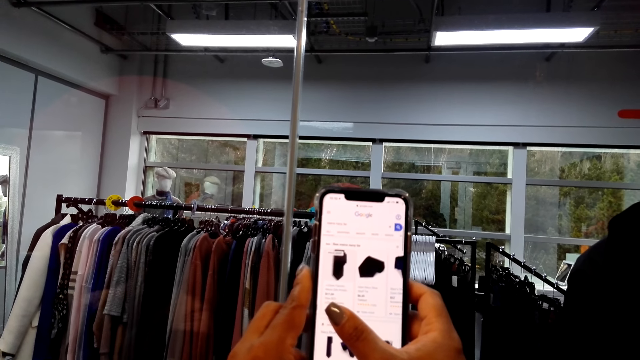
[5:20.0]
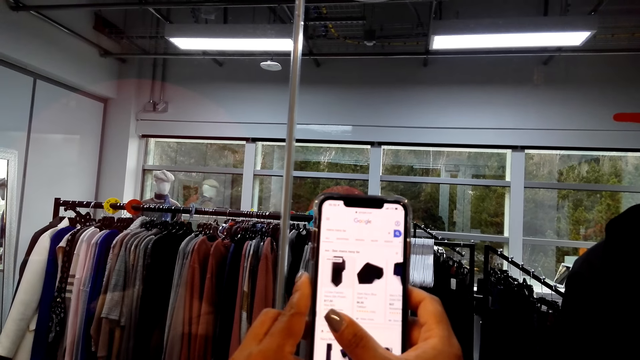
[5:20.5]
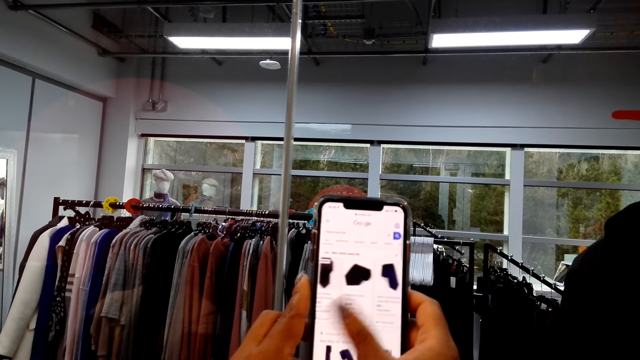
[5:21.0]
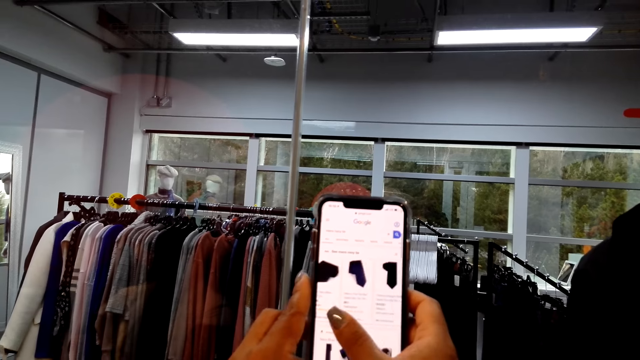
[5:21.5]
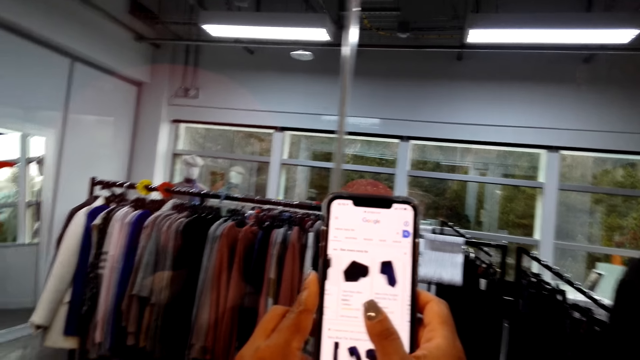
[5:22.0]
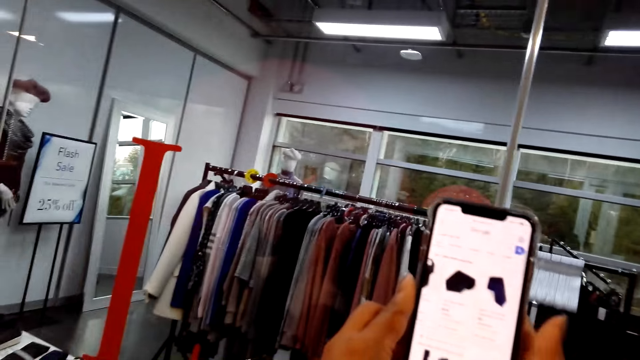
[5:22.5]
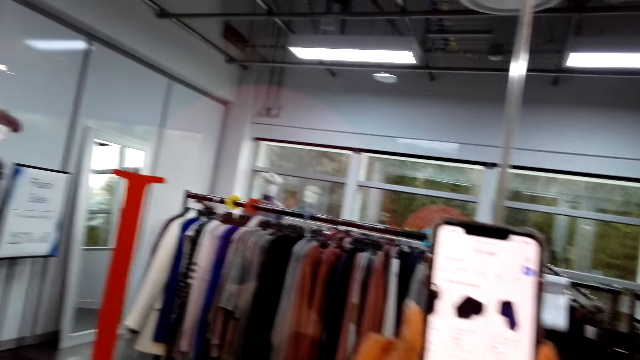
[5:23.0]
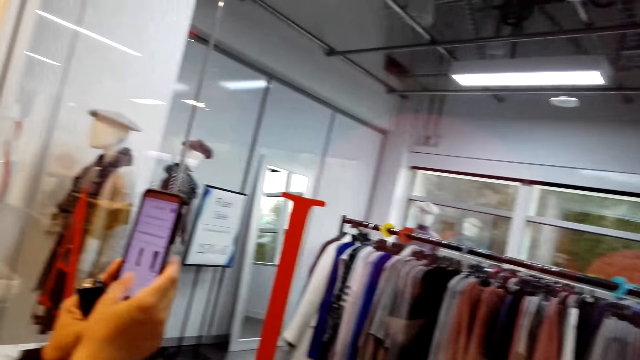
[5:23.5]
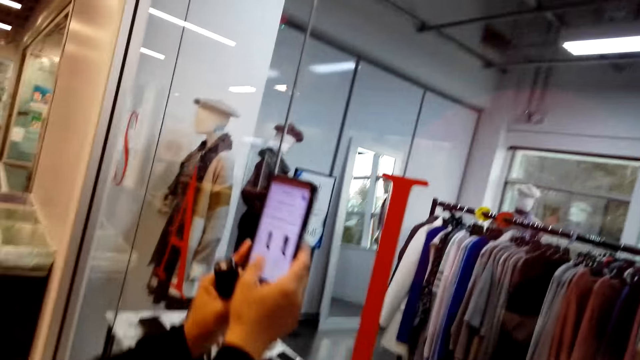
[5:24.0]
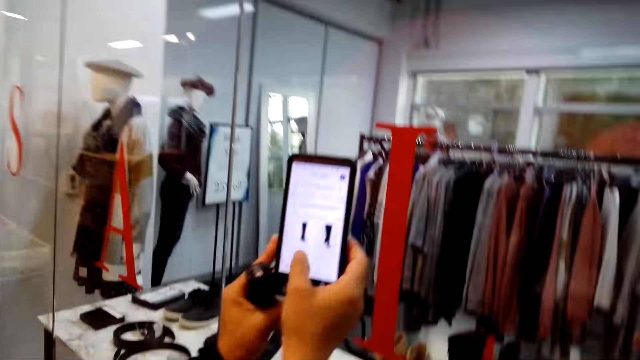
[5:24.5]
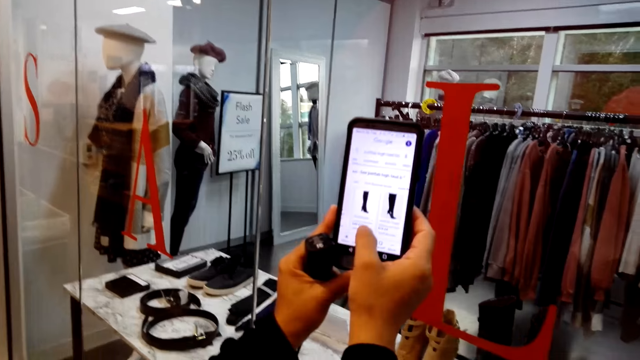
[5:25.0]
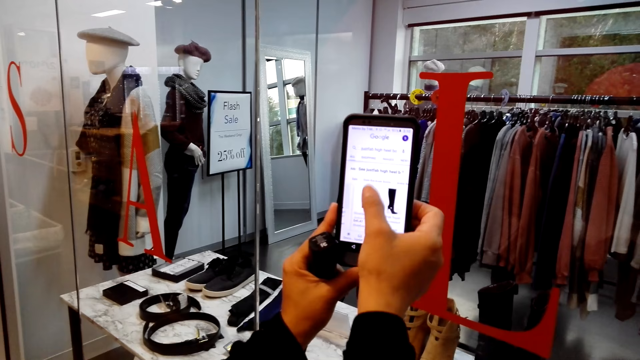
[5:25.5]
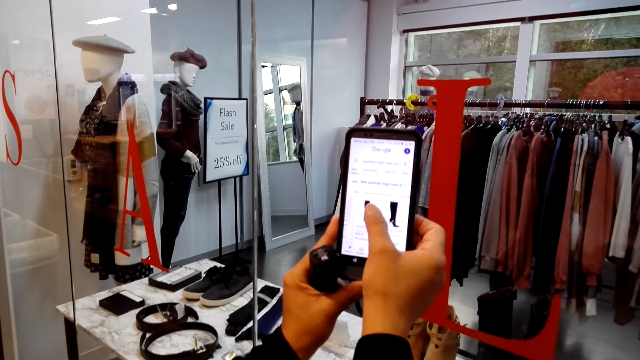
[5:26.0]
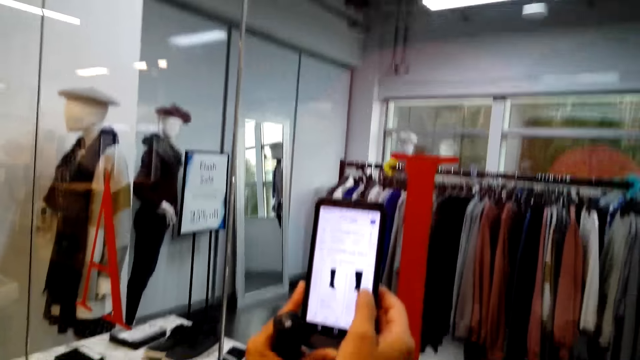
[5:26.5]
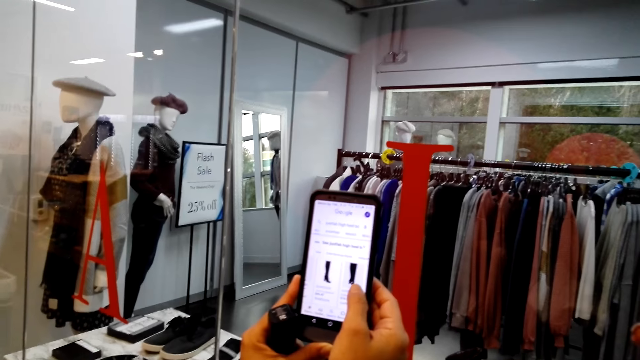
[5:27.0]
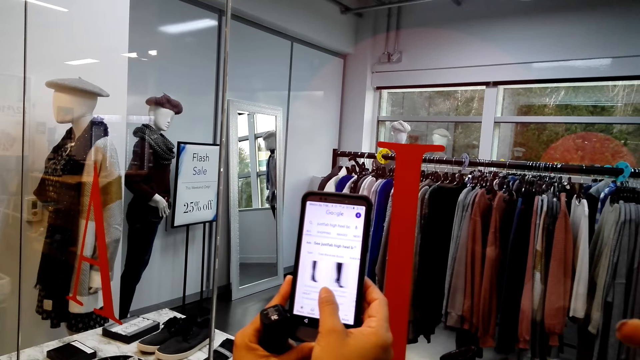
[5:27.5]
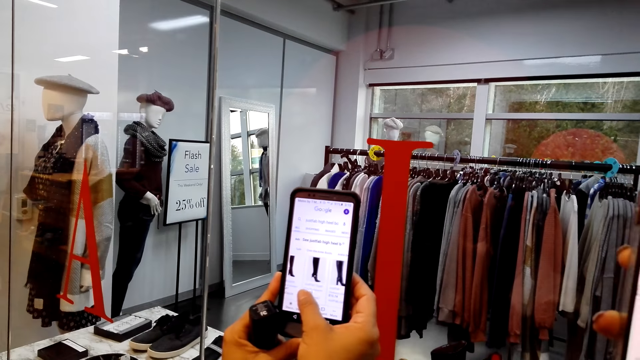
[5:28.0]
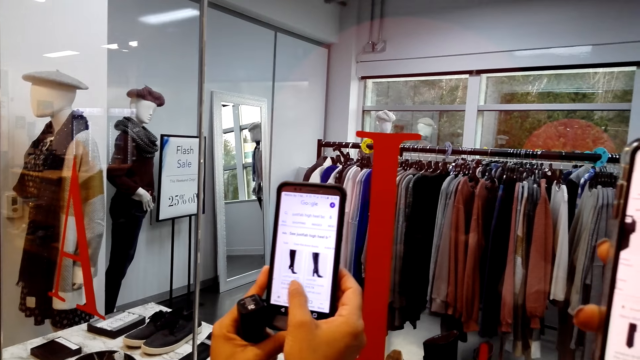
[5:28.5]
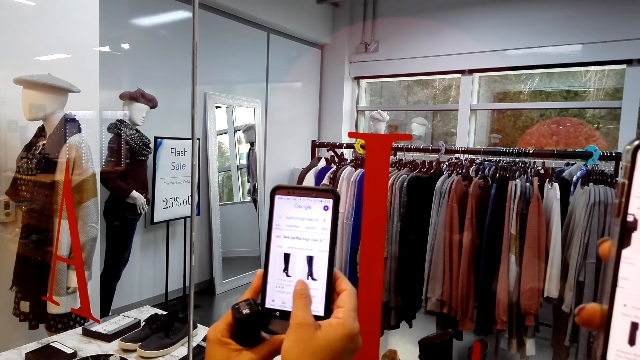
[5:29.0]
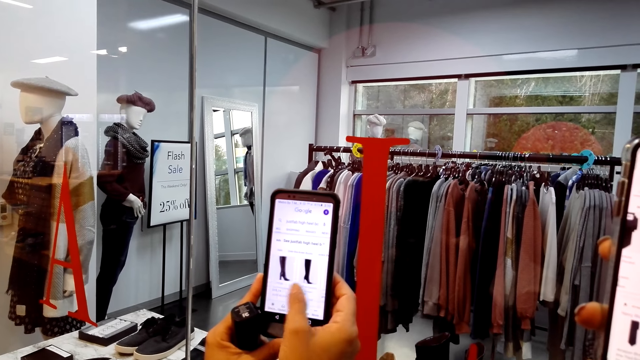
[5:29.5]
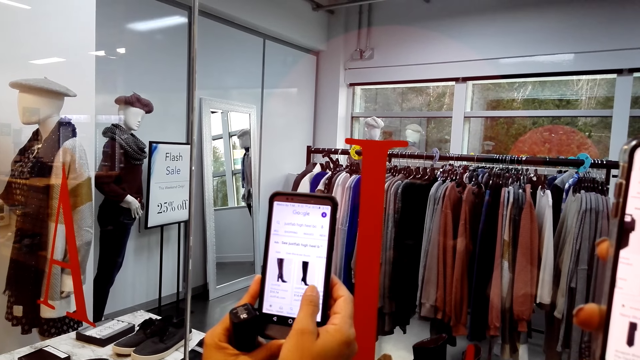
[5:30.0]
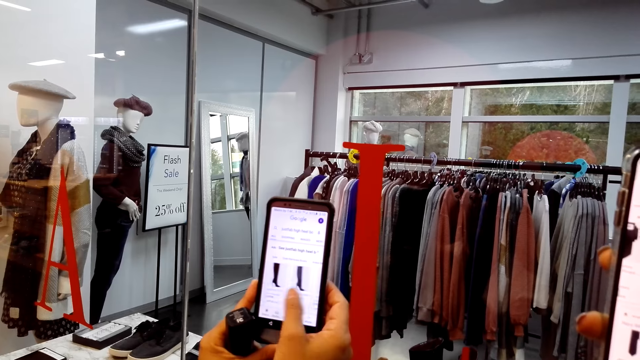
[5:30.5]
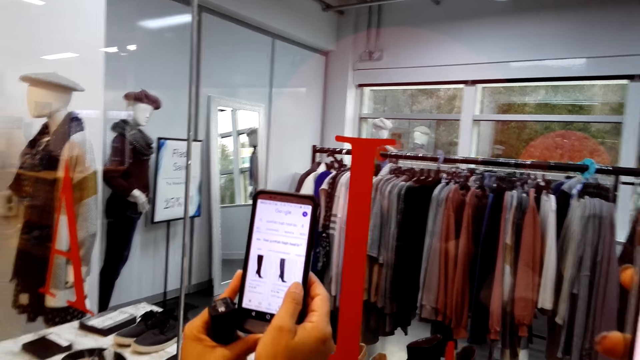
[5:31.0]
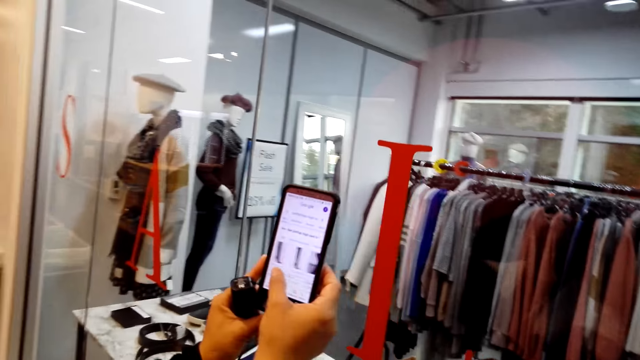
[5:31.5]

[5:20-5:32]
The camera wearer holds a phone with both hands. A woman holds a phone with both hands. The woman scrolls the cellphone. The camera wearer dialogues with the woman. The woman scrolls the cellphone. The camera wearer dialogues with the woman and holds the cellphone.

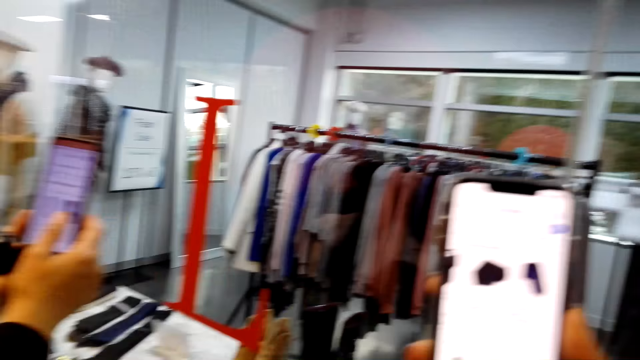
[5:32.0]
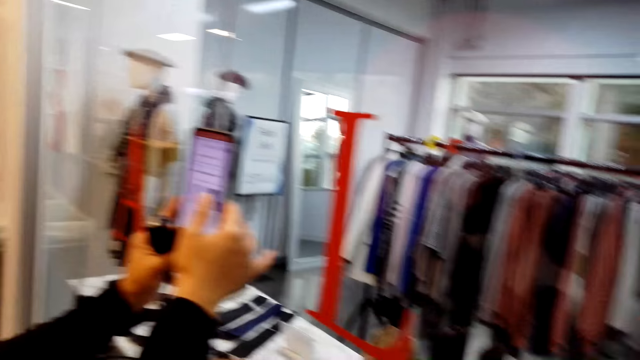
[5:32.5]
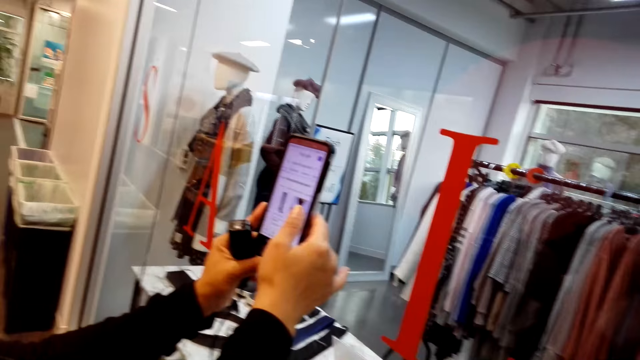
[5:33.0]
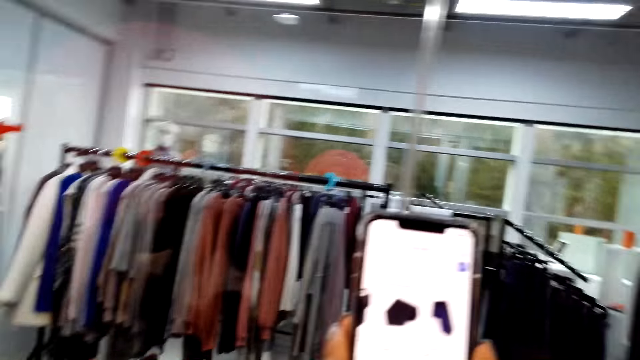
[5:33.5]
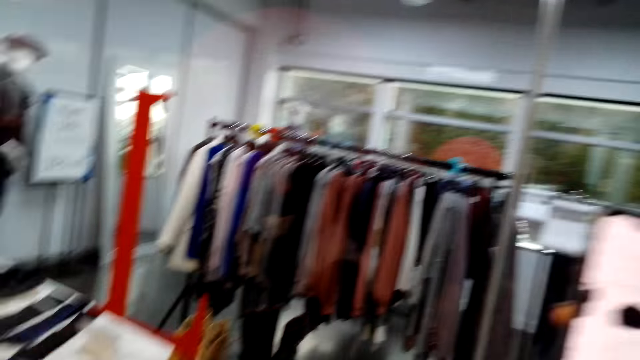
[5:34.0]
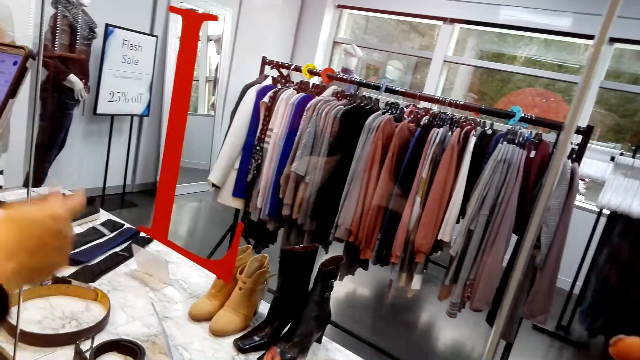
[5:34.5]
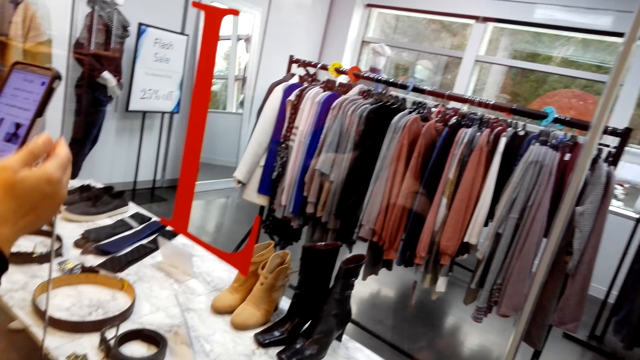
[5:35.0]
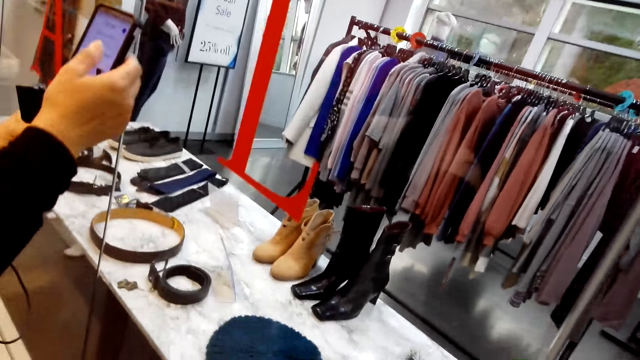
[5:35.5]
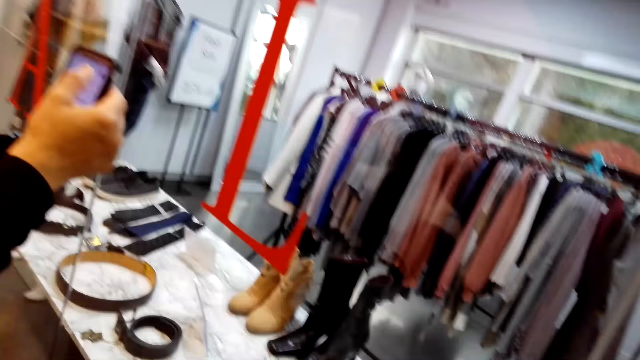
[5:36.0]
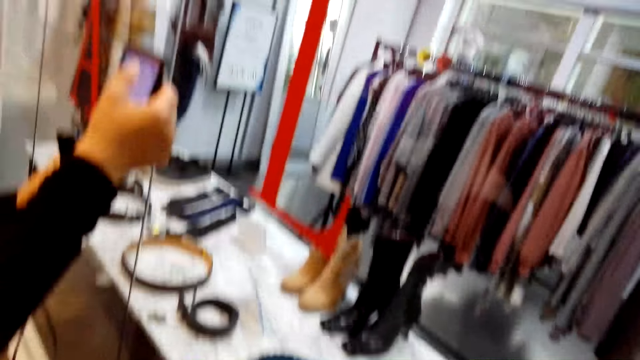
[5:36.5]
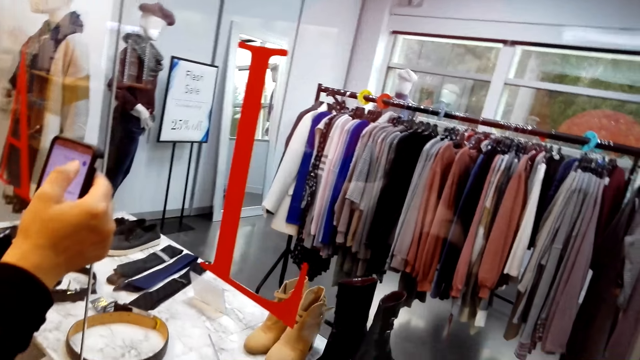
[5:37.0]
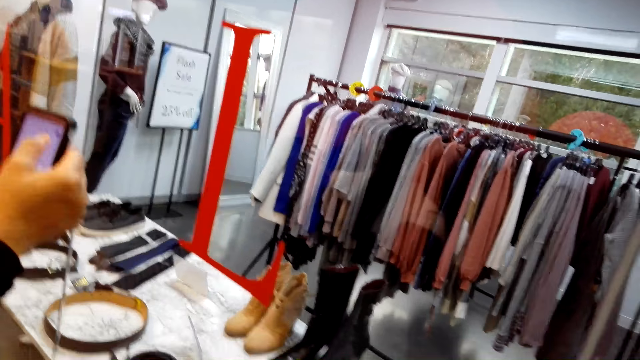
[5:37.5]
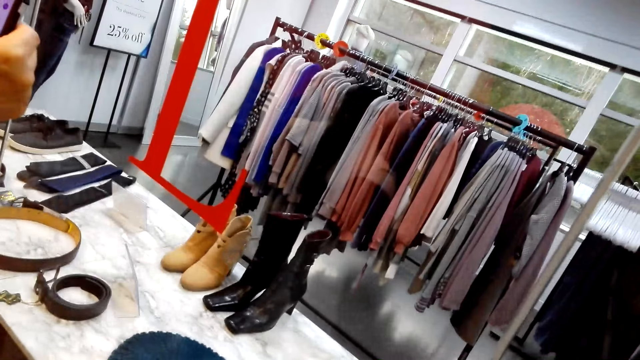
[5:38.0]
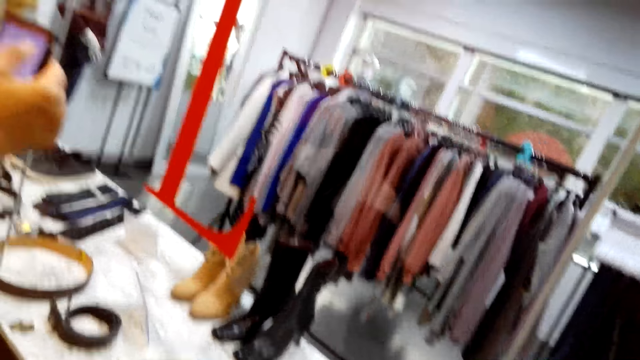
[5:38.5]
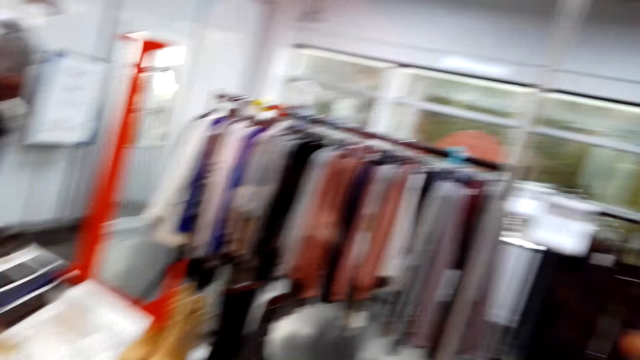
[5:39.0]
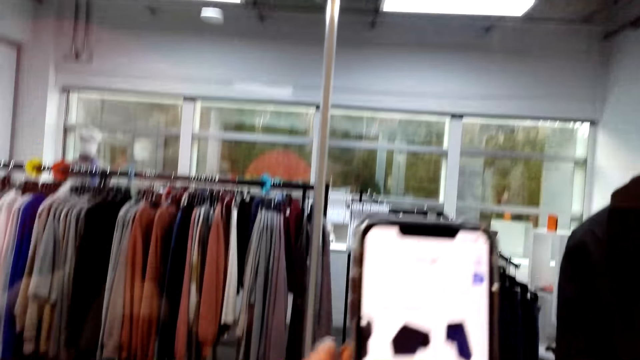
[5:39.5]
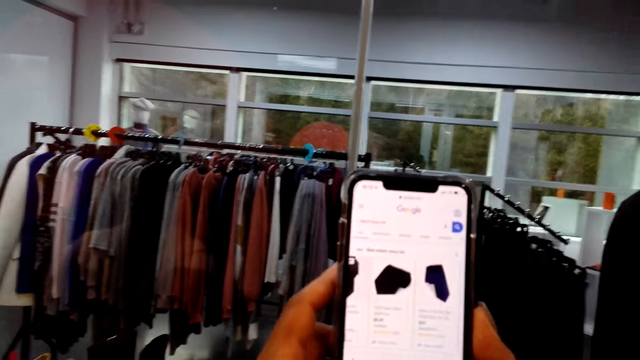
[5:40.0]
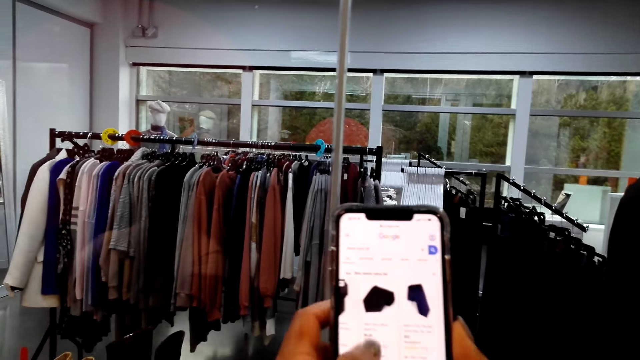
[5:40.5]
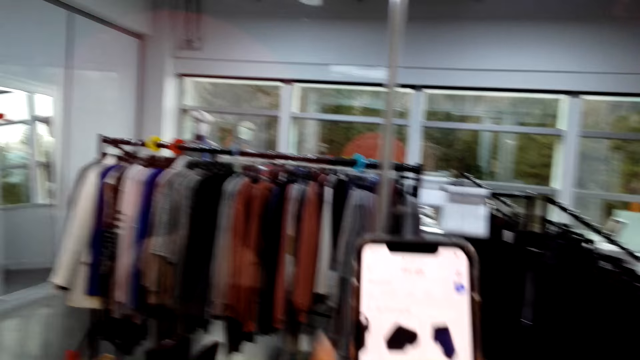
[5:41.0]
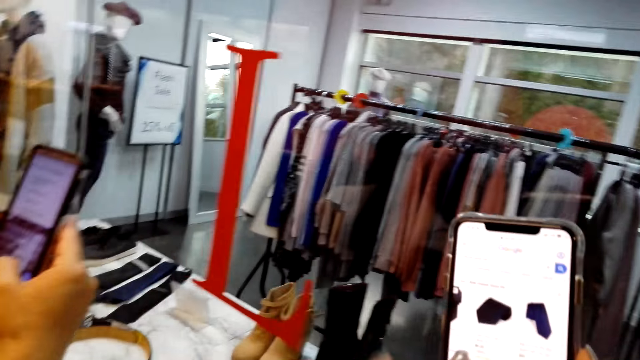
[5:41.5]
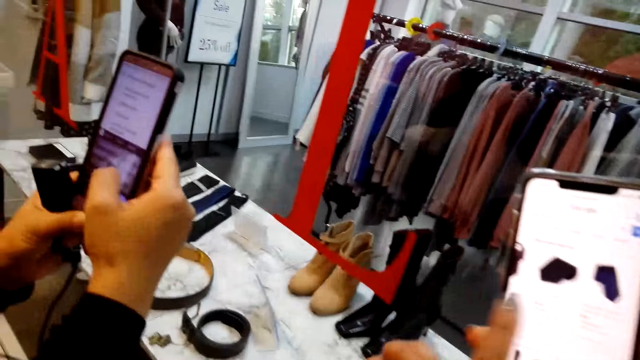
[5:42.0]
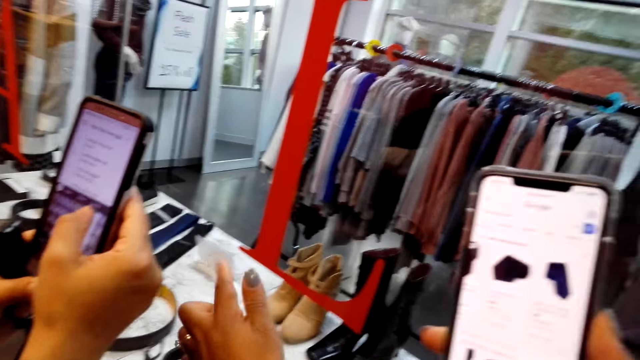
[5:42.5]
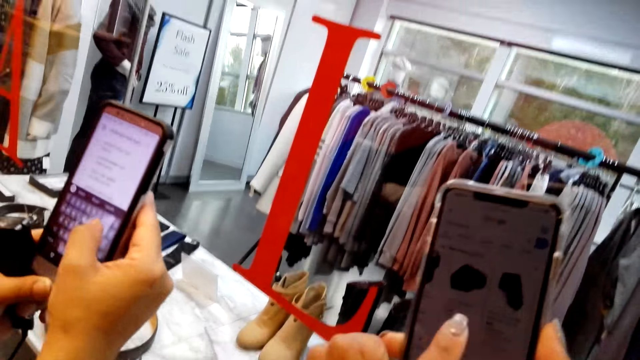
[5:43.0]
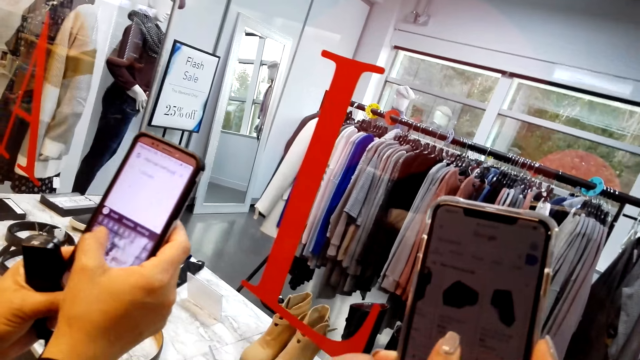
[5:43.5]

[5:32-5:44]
The camera wearer operates a phone. A woman pulls her hand off the phone, holds the phone with both hands, and operates the phone. The camera wearer operates the phone. He gestures his hand. The woman operates the phone.
